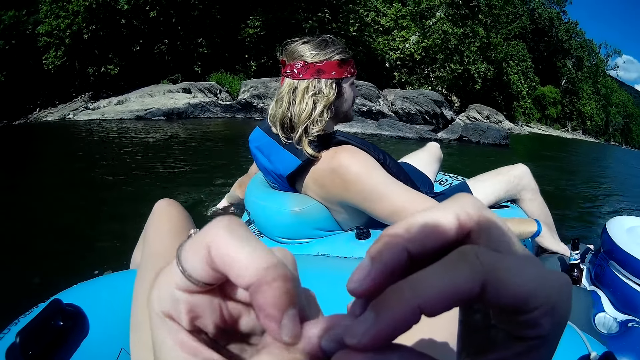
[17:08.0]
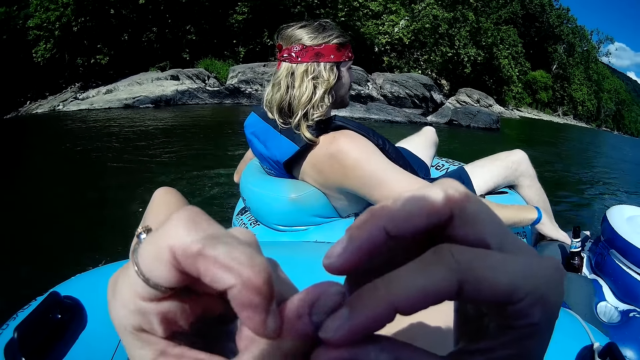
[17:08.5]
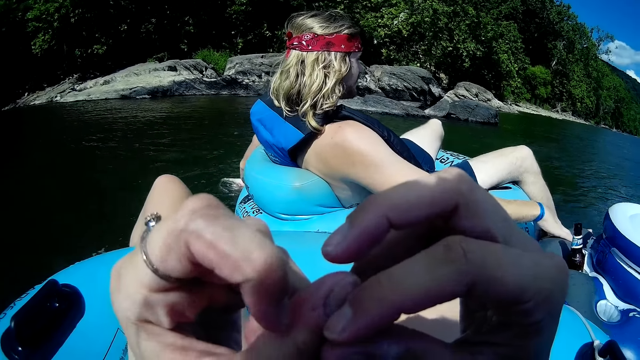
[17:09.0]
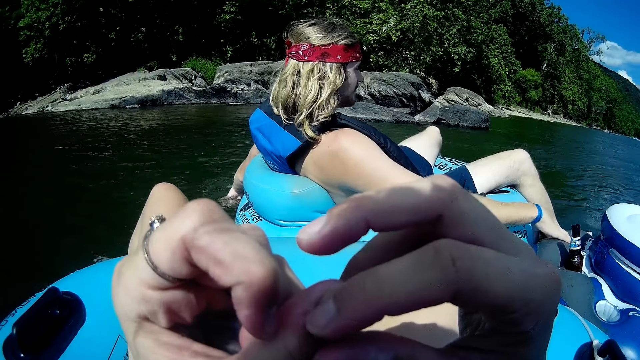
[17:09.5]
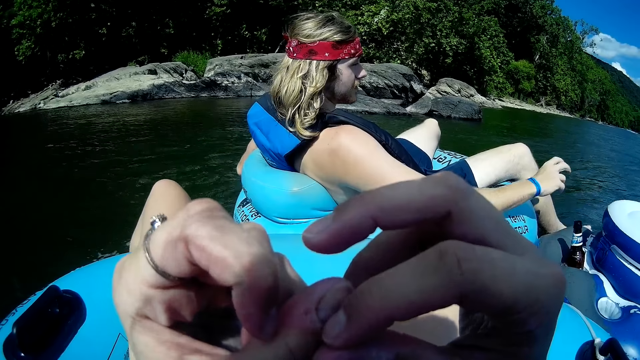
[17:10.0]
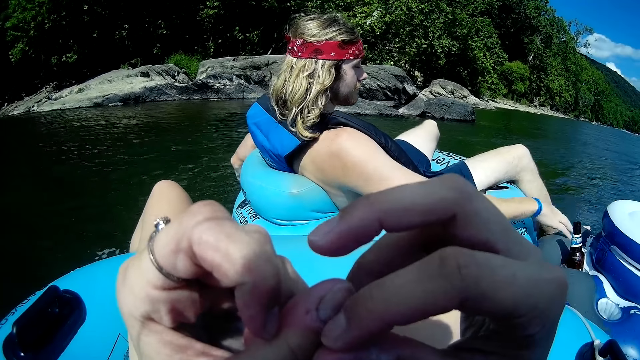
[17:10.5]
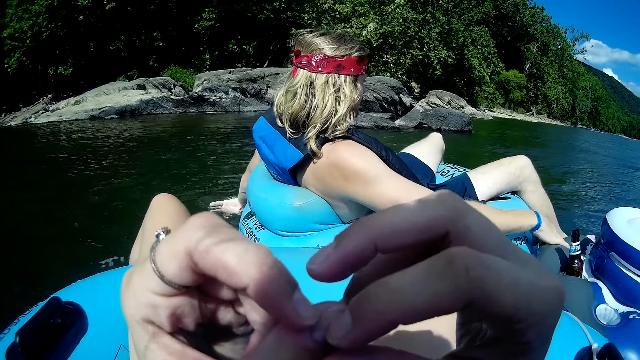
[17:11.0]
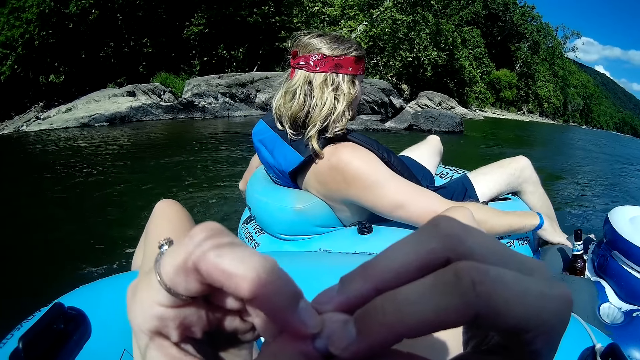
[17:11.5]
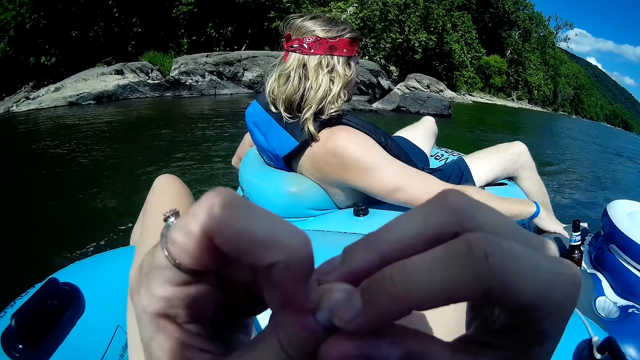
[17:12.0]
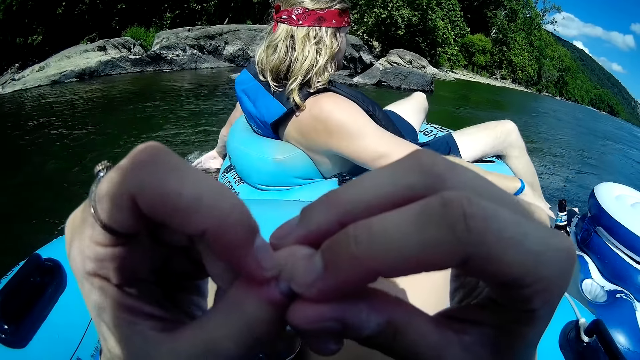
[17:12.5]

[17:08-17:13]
The man paddles the floater with his left hand on the river.

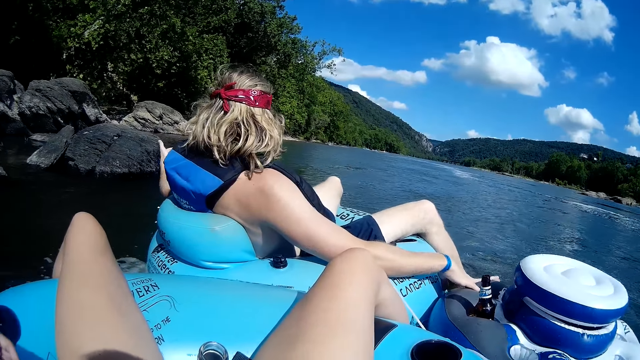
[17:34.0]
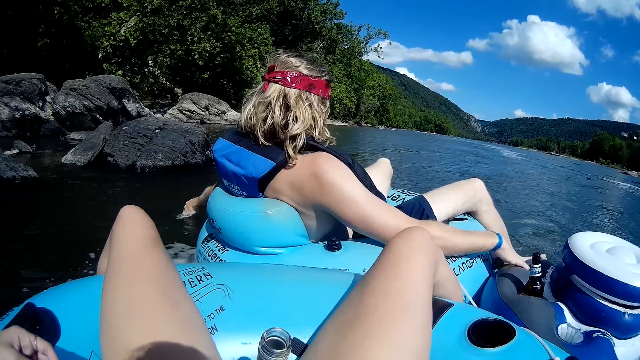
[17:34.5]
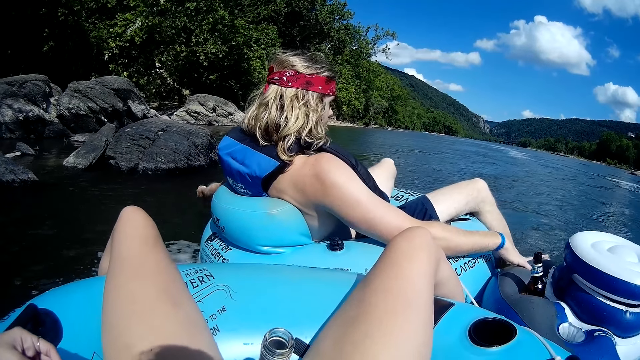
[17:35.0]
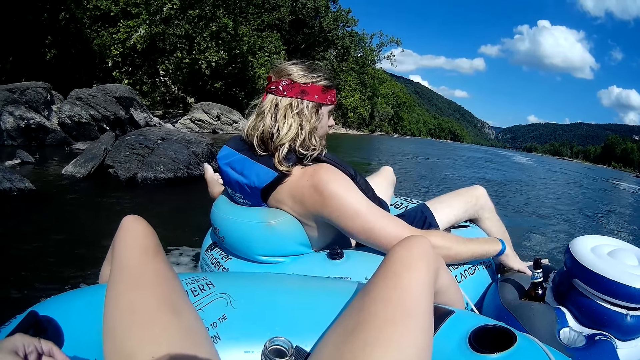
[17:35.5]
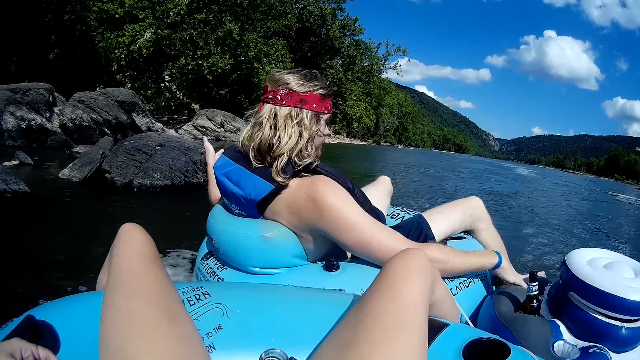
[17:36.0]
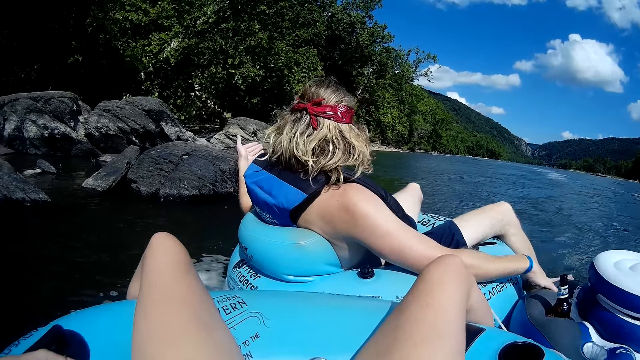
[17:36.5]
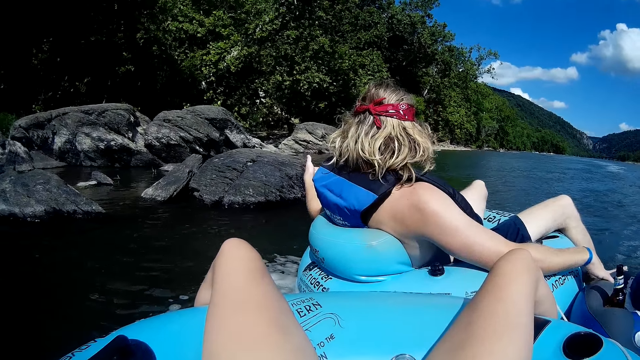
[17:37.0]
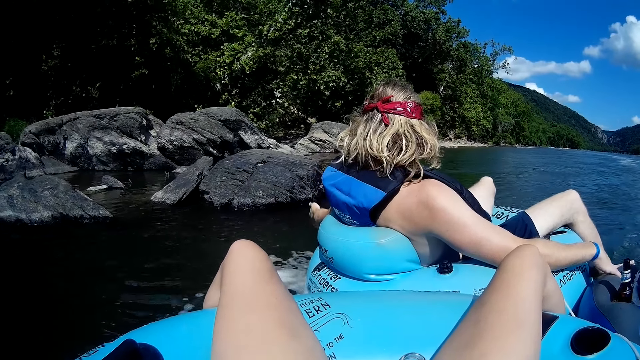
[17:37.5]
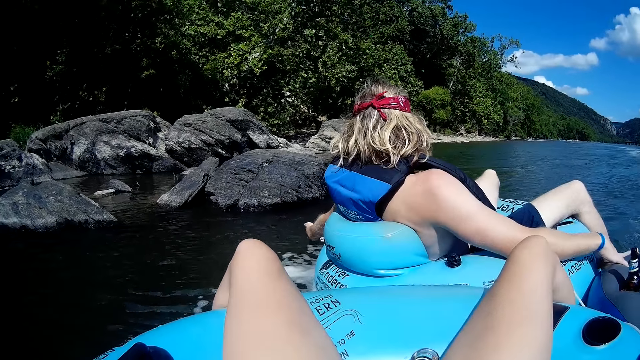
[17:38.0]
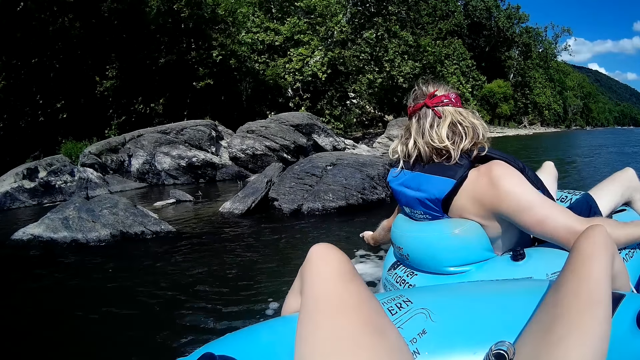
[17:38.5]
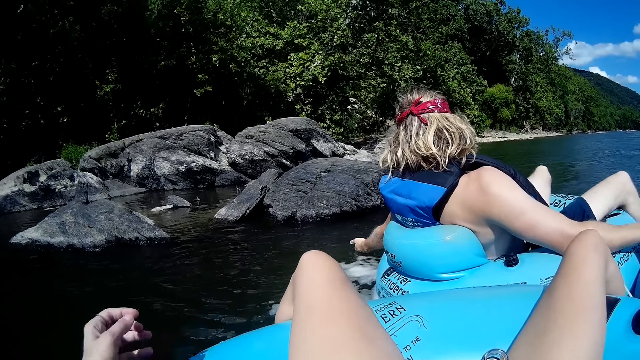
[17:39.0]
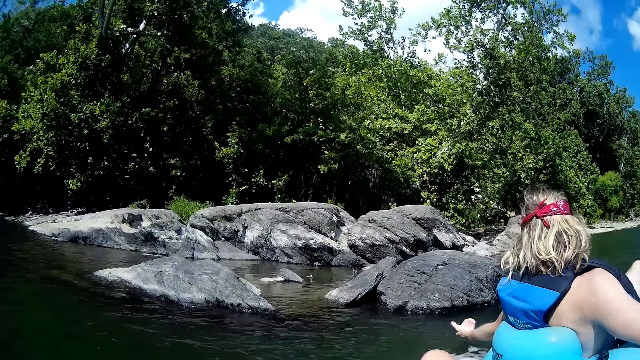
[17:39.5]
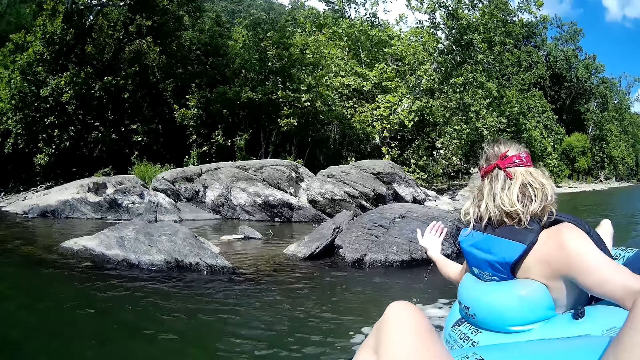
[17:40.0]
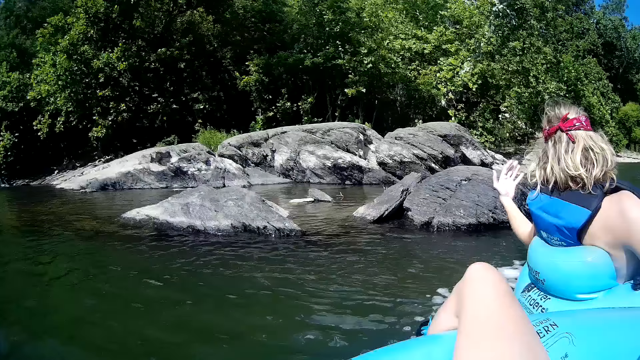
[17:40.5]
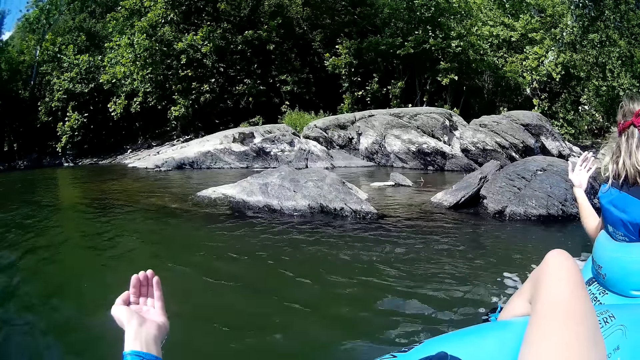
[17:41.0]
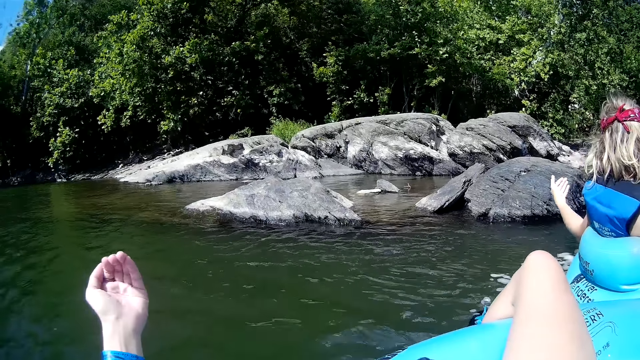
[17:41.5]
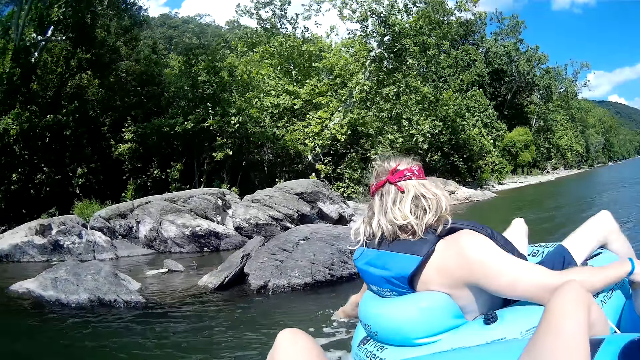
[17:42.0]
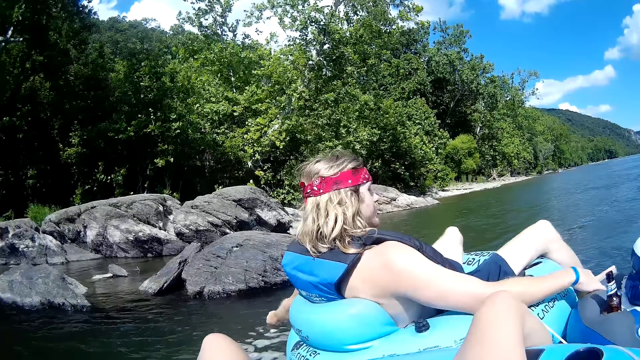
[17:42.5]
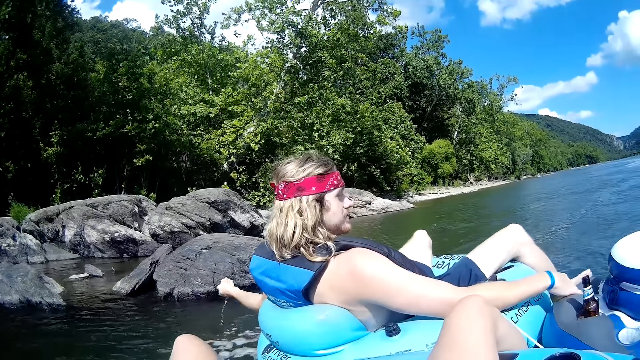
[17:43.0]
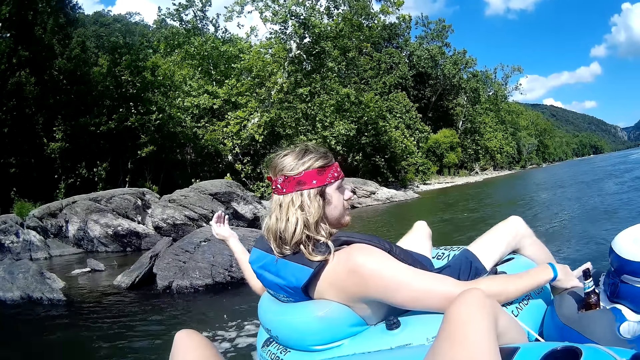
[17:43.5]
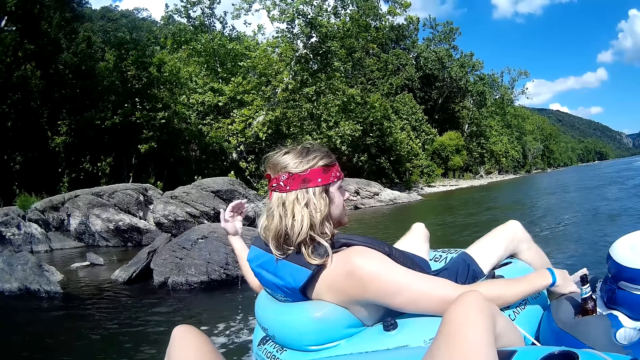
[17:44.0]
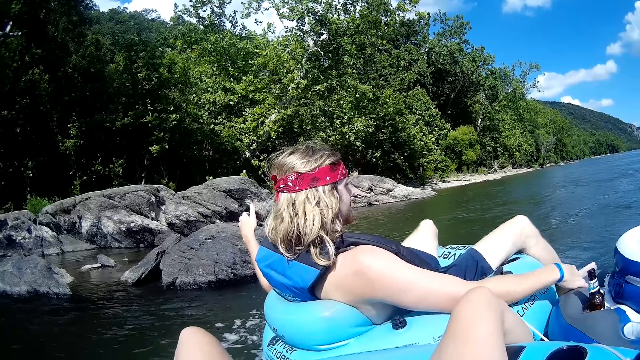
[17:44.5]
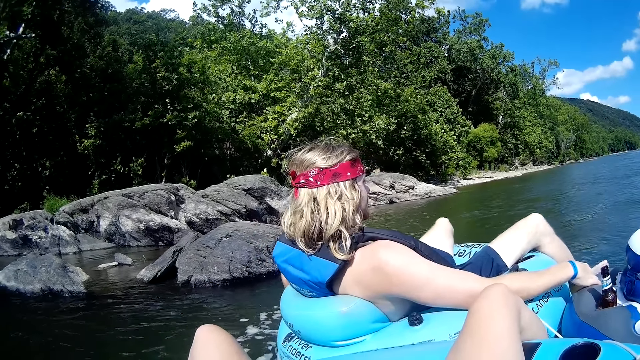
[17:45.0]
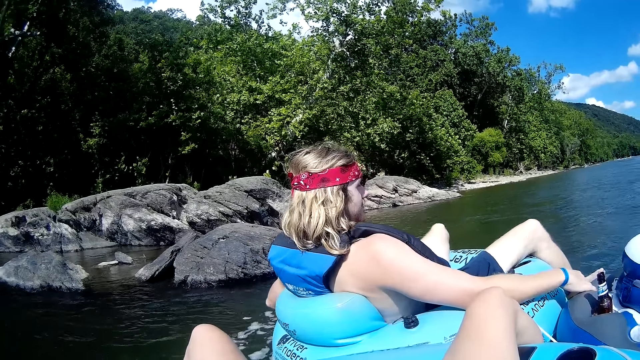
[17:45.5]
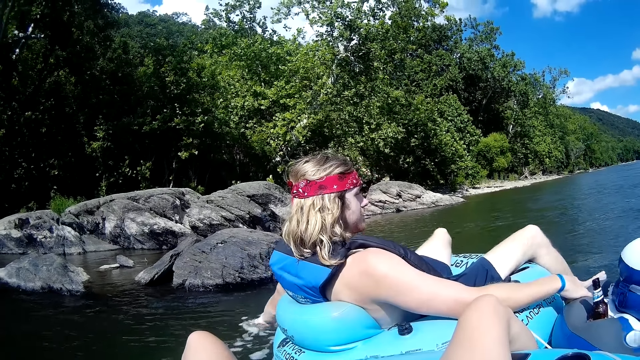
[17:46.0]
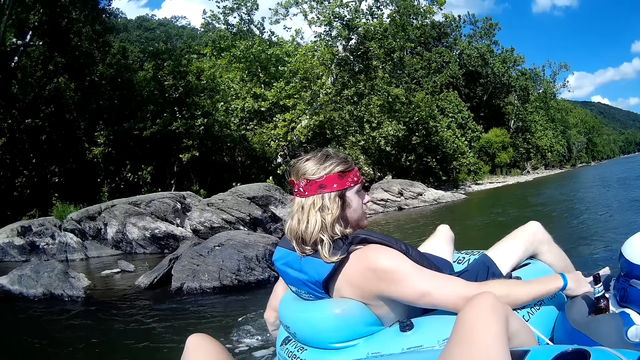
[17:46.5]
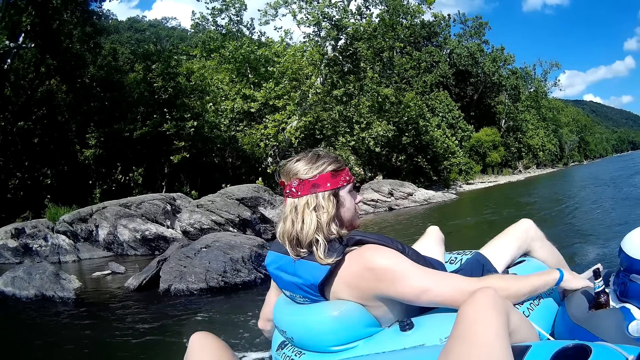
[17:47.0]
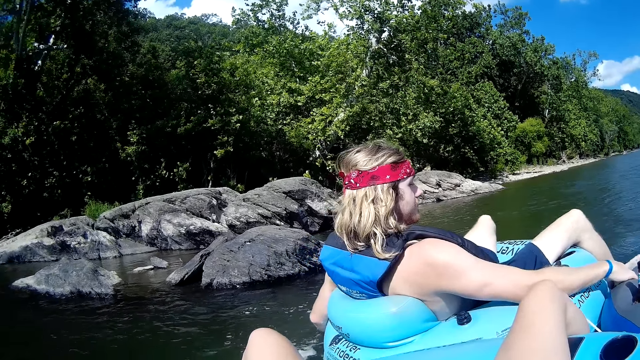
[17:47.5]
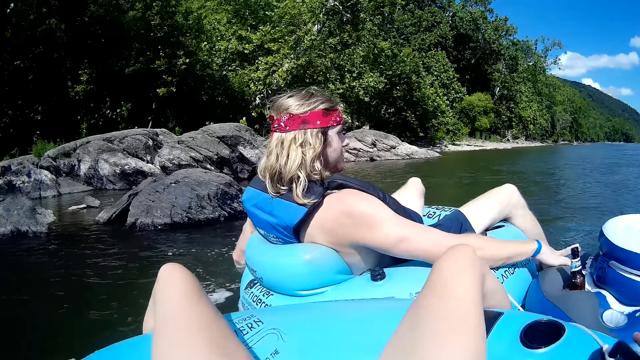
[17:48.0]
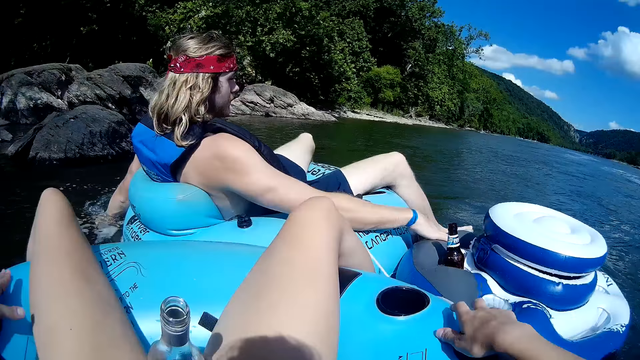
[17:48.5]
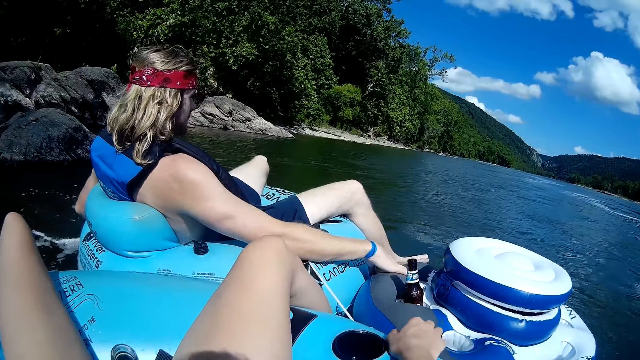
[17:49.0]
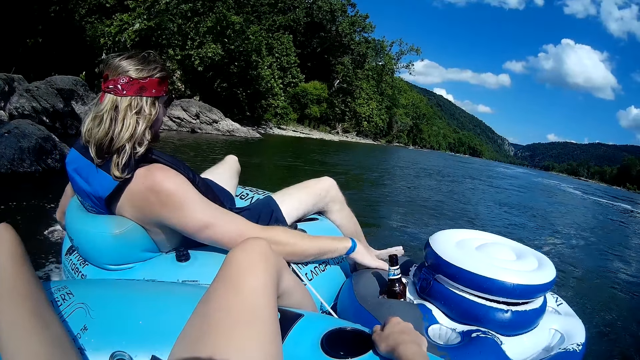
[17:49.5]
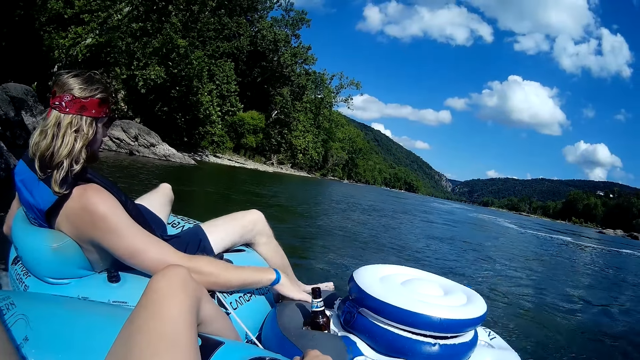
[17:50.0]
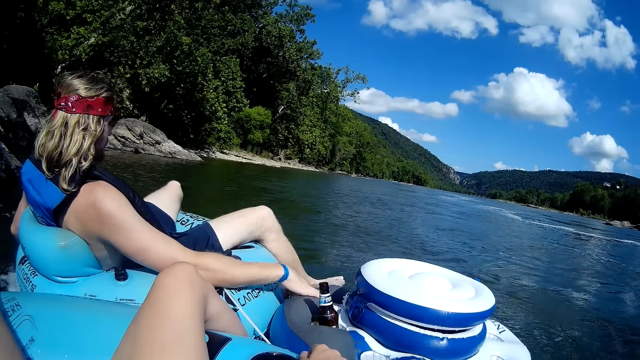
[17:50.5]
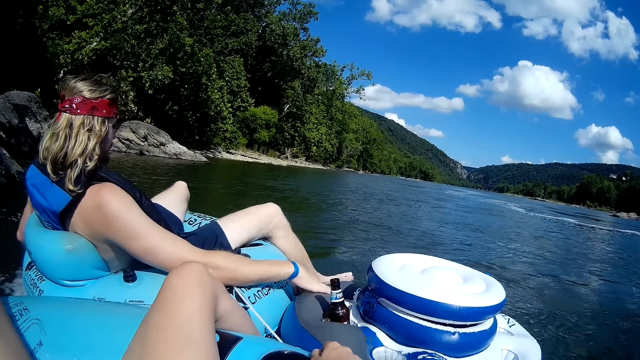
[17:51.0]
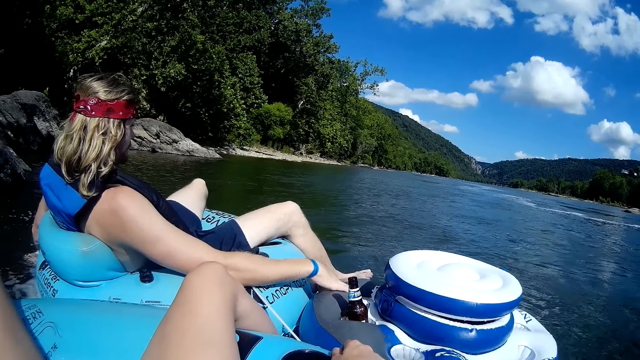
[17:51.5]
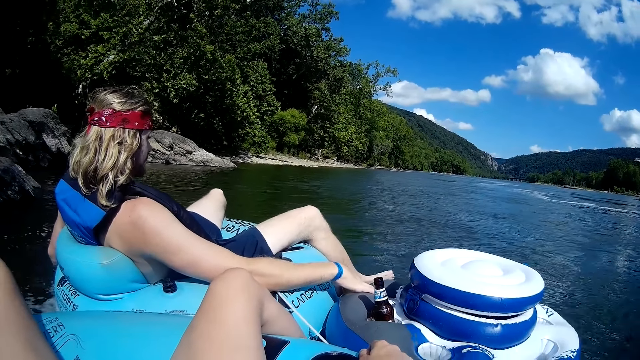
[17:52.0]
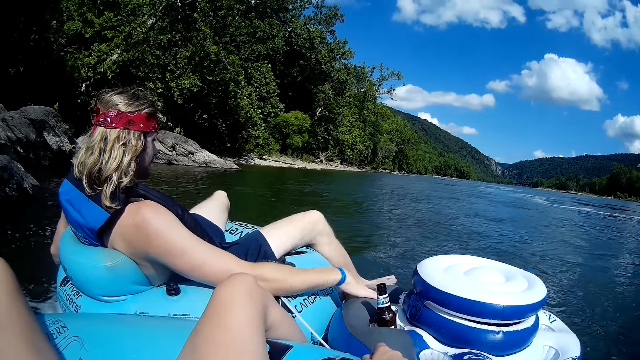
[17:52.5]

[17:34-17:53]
The man takes water from the river with his left hand. The camera wearer takes water from the river with her left hand. The man scoops water. The camera wearer places her right hand on the boat.
